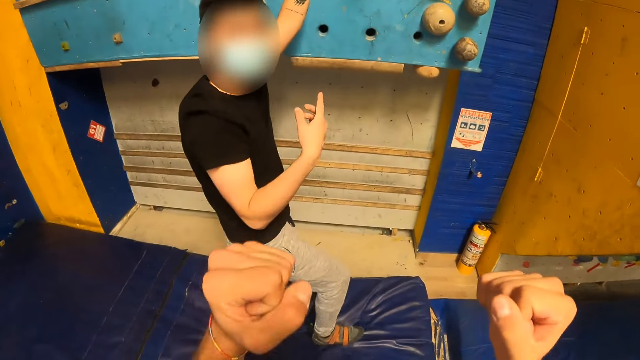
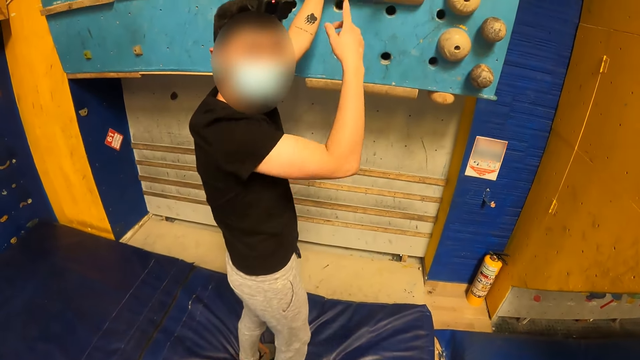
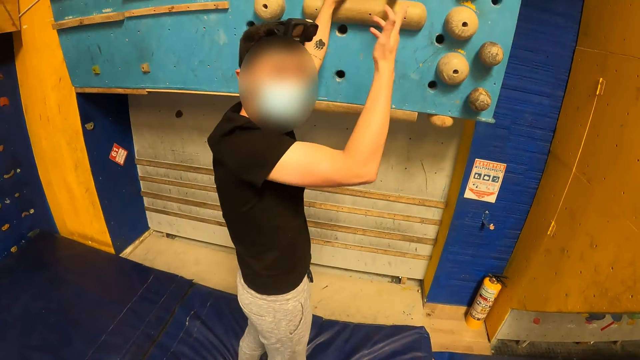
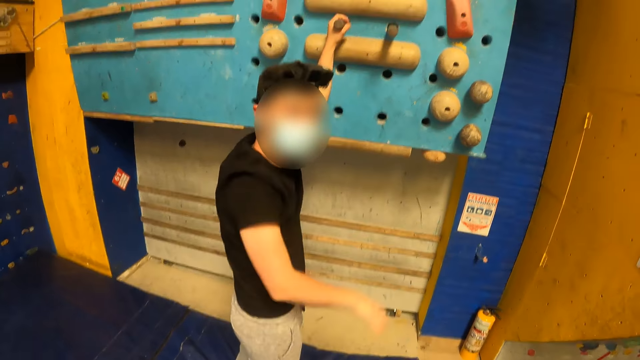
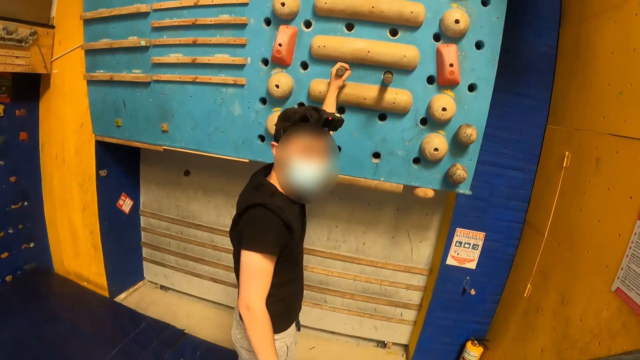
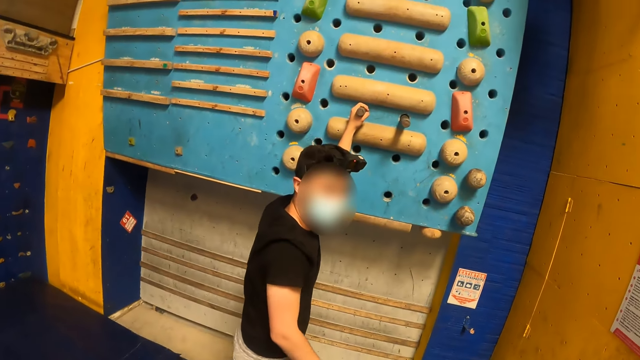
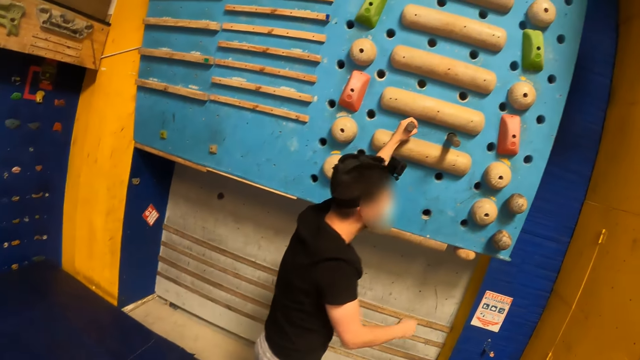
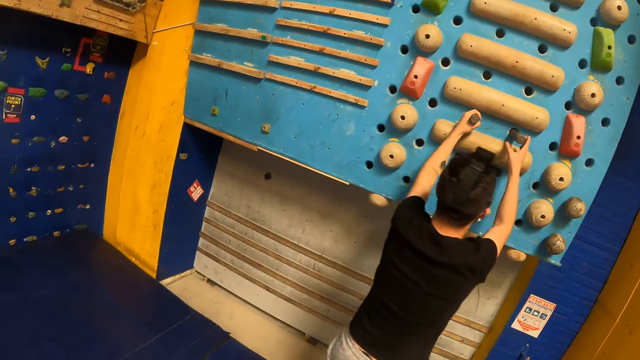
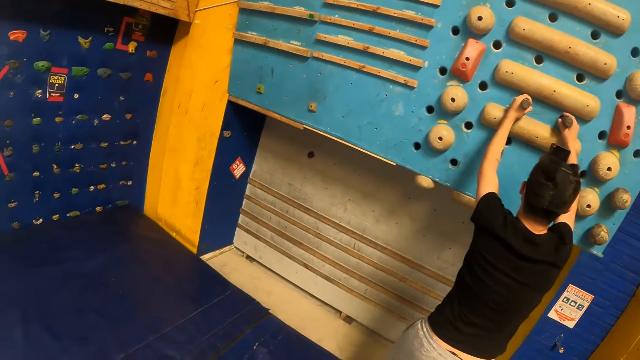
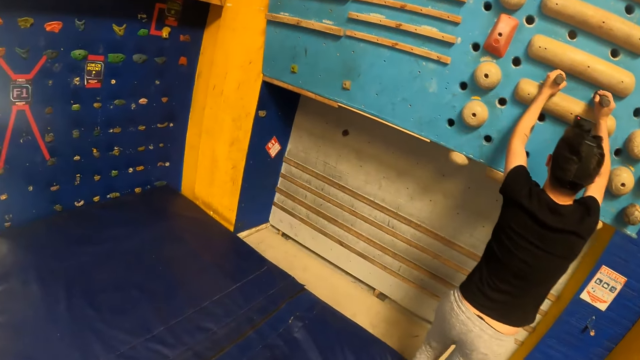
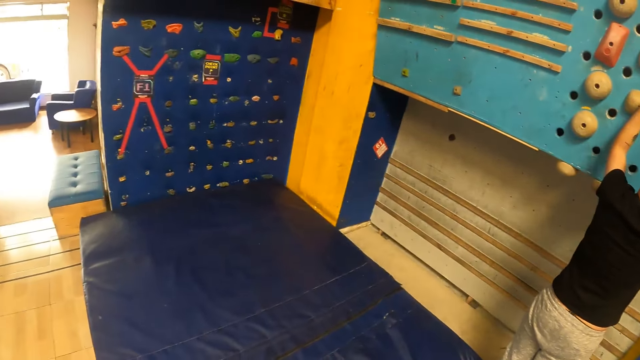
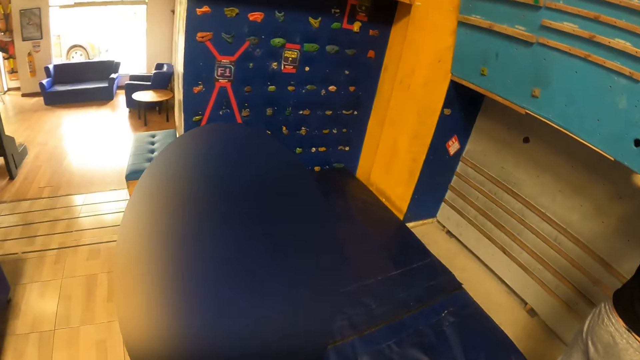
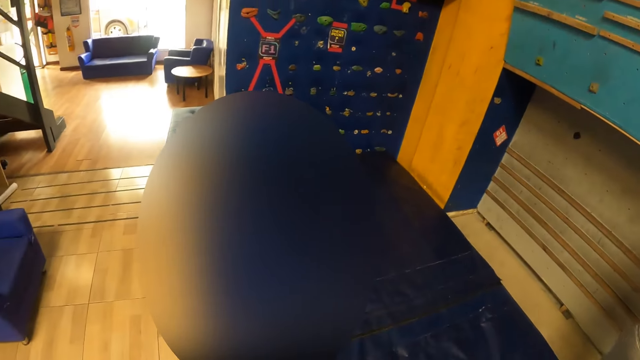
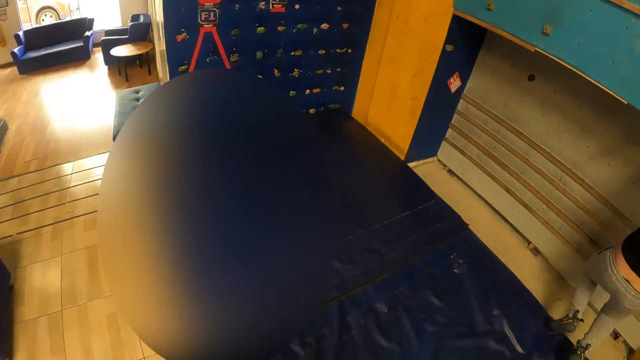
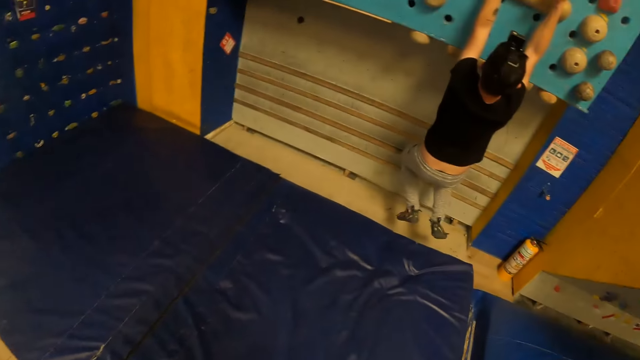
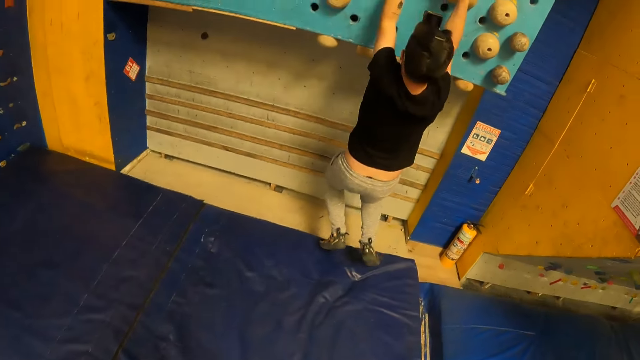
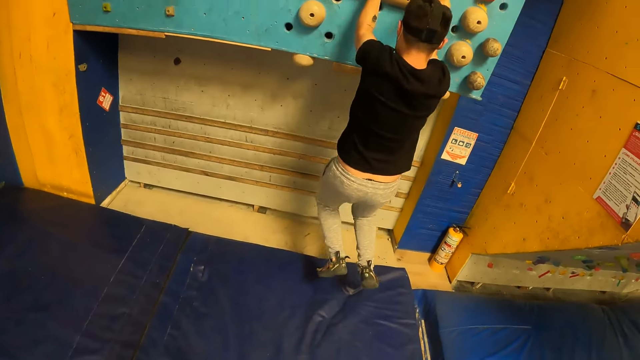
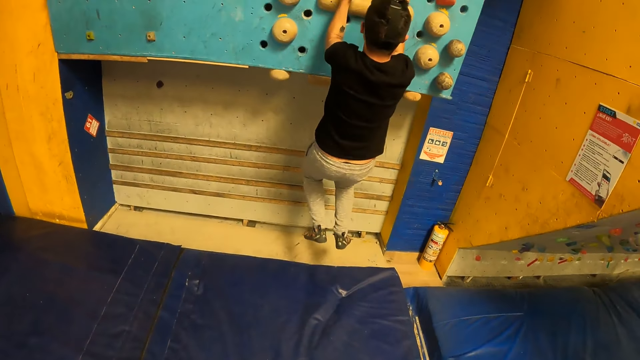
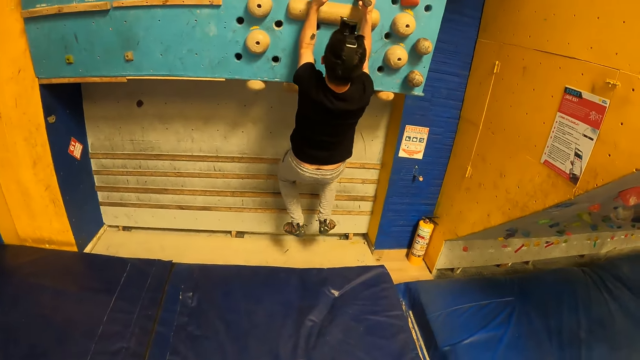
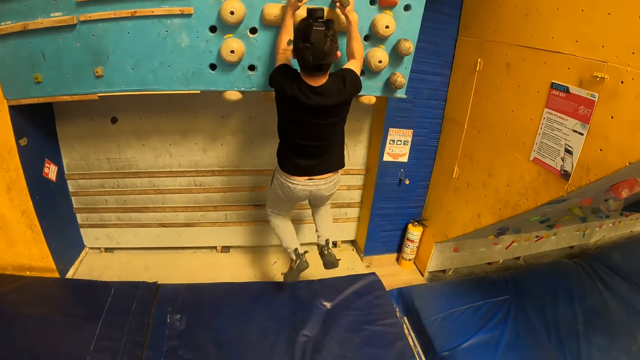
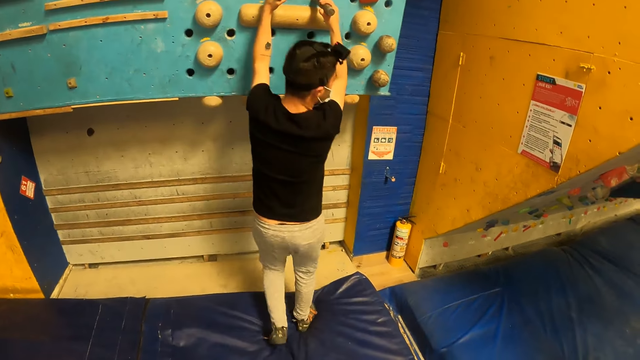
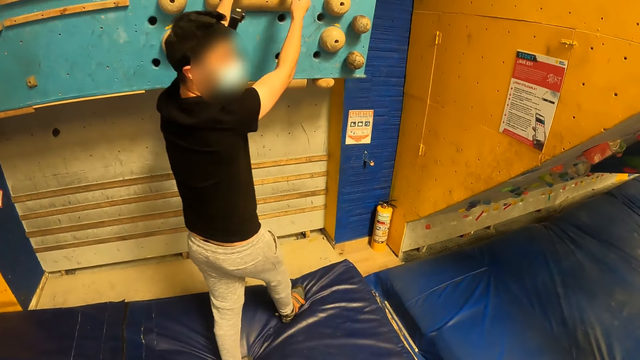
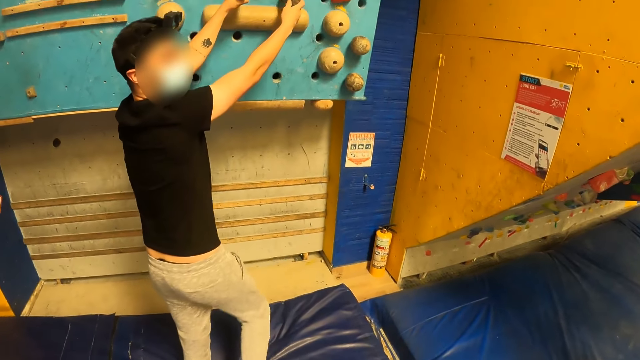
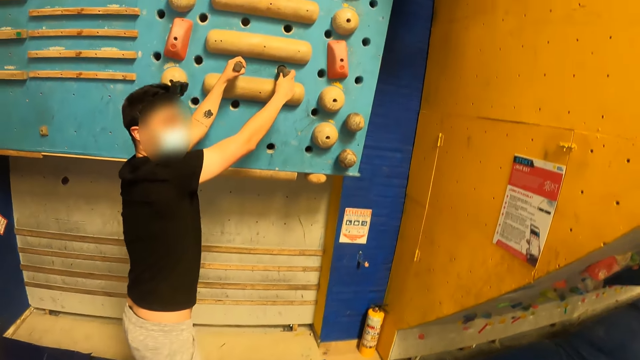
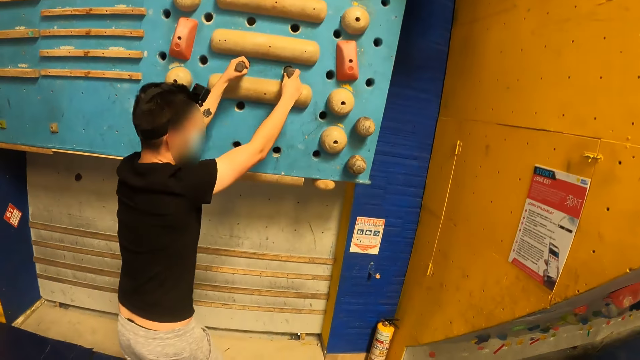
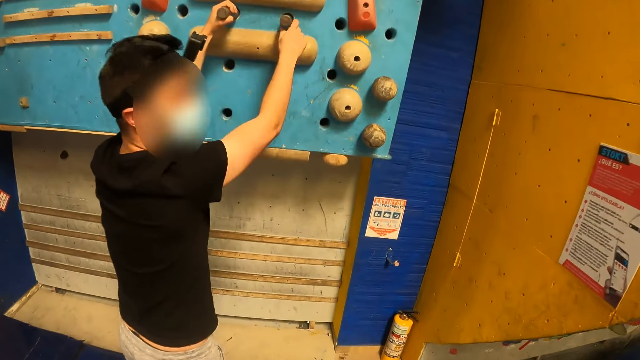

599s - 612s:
A man looks at the camera wearer. The man interacts with the camera wearer and gestures with his hand. The man touches the stick in the hole on the bouldering wall with his right hand and holds the climbers. The camera wearer looks around the room. The man hangs on the sticks in the hole on the bouldering wall with both hands. The man lands on the bouldering mat. The man looks at the camera wearer.

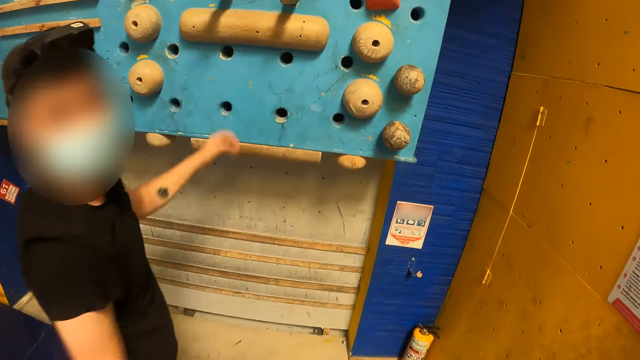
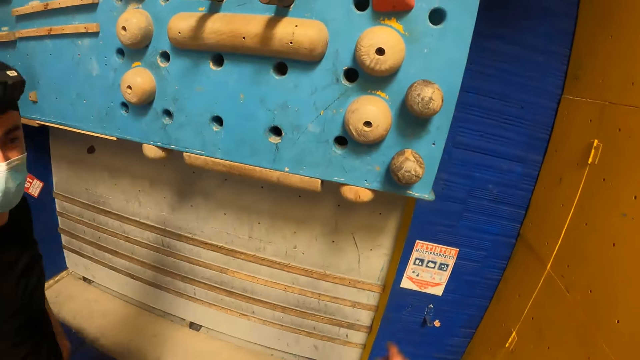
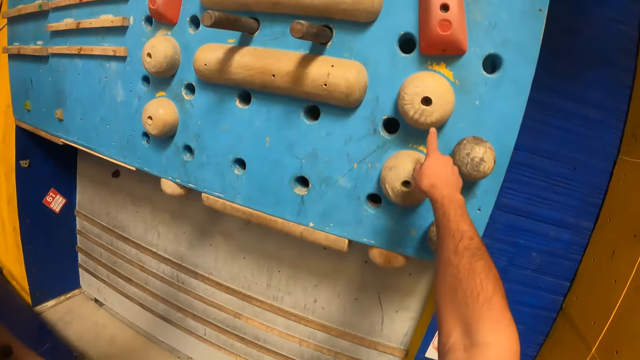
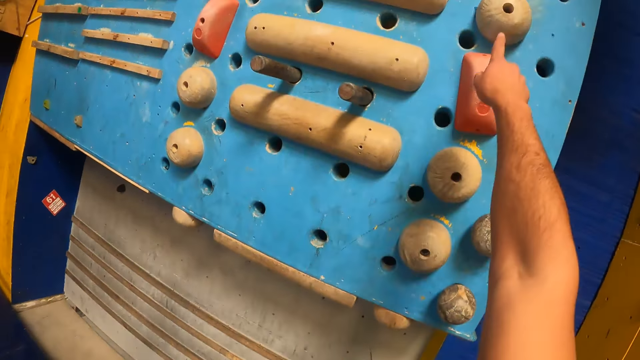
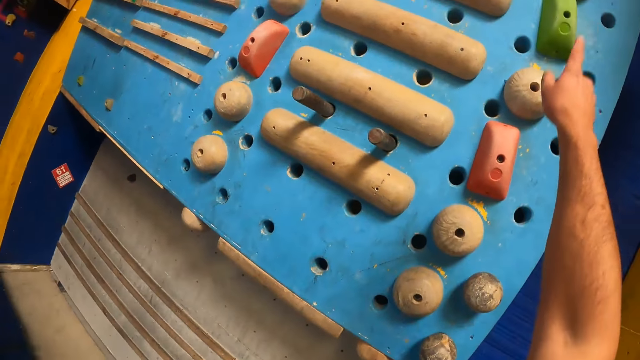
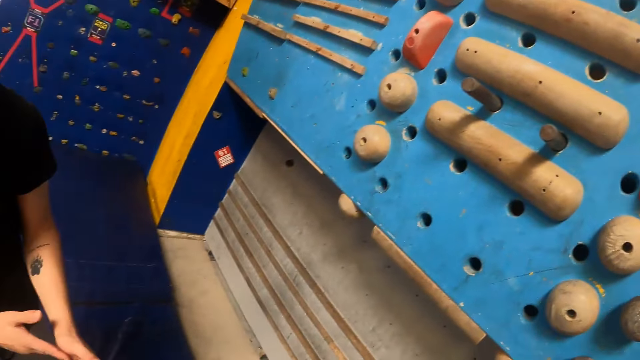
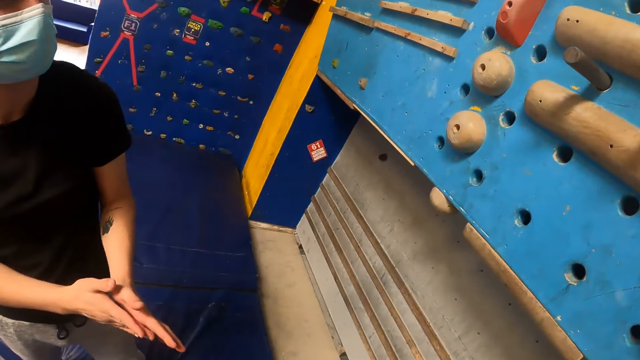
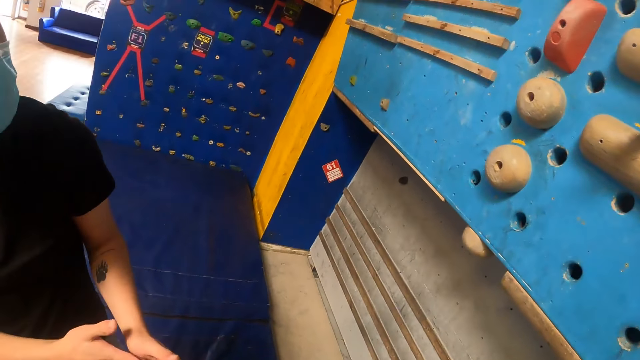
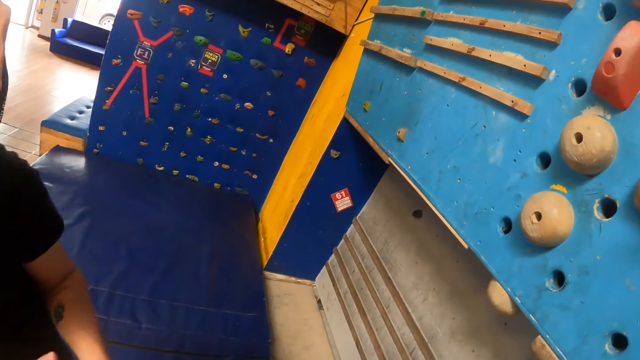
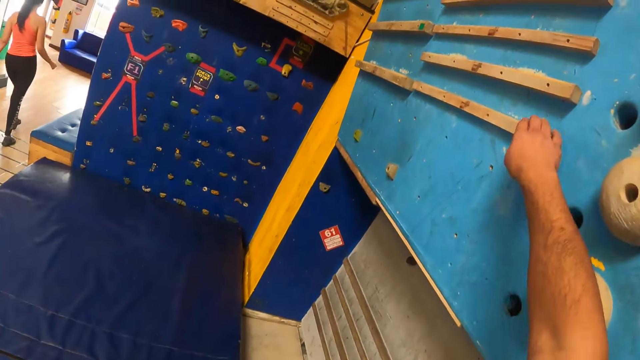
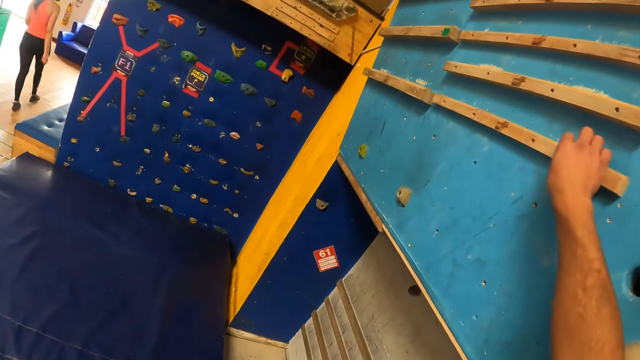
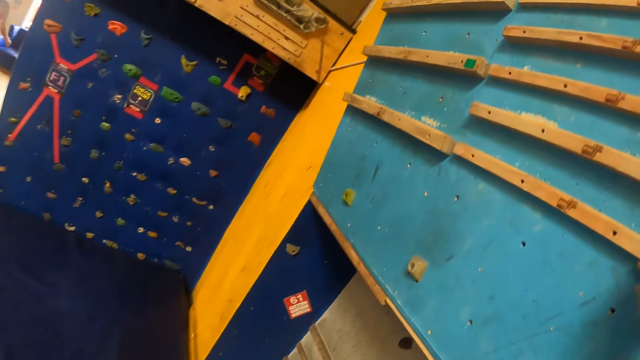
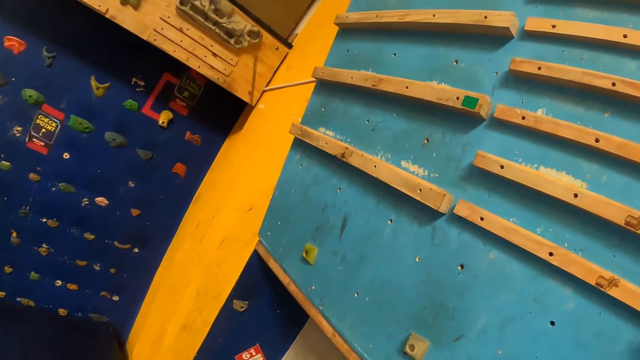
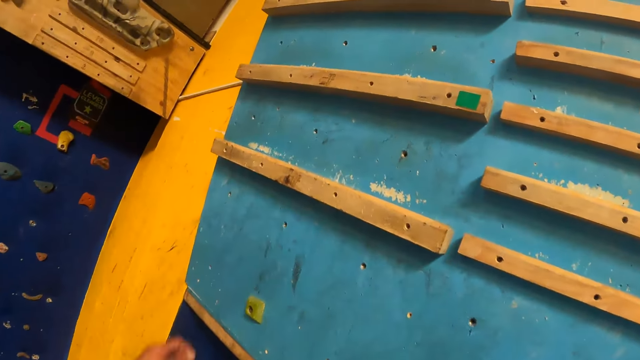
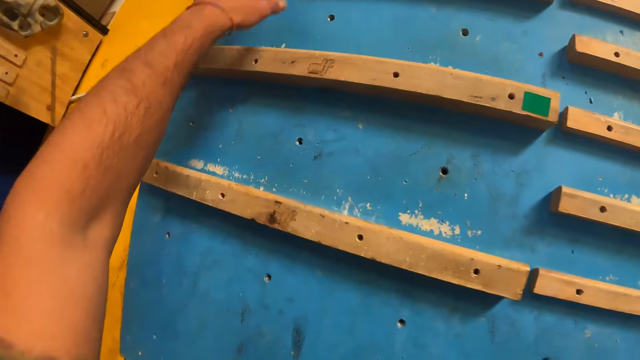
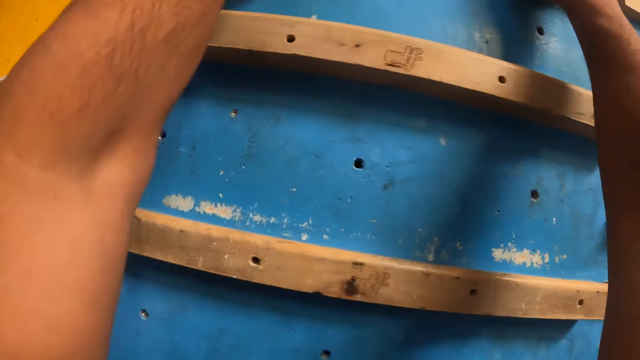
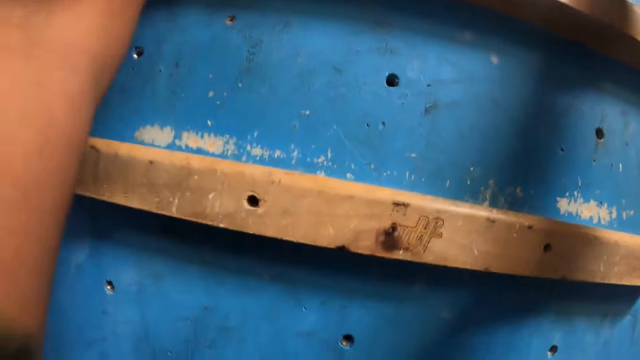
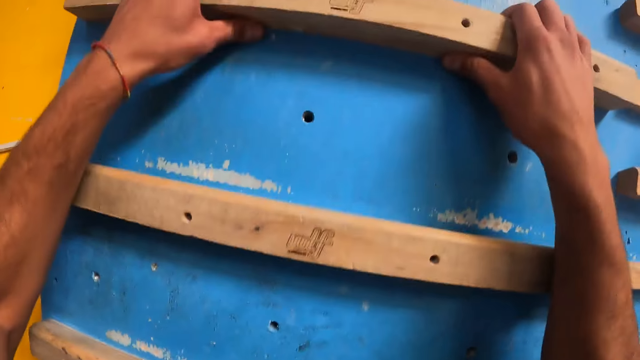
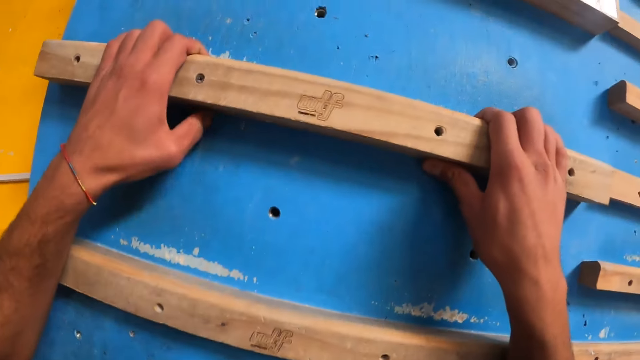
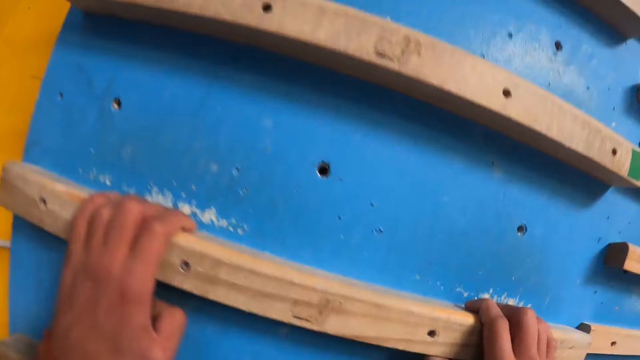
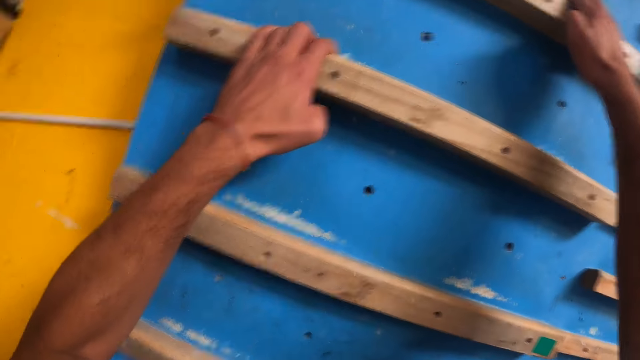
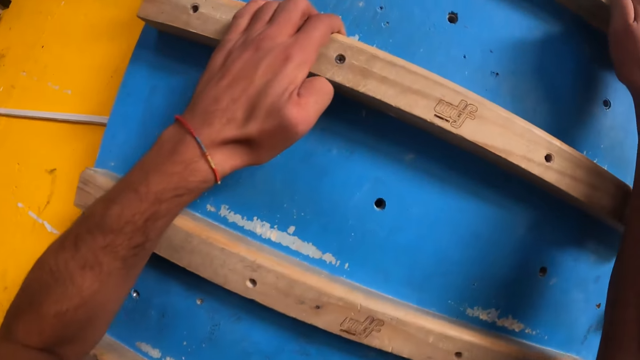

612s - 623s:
The camera wearer walks towards the wall. He interacts with a man and points at the wall. The man rubs his palms together. The camera wearer looks at the man. He touches a wooden stick on the bouldering wall with his right hand. He holds the wood. He walks beside the wall and lifts his hands. He climbs the bouldering wall with both hands on the wooden stick on the bouldering wall.
